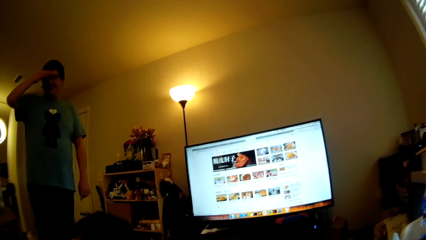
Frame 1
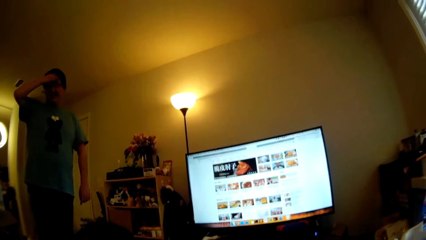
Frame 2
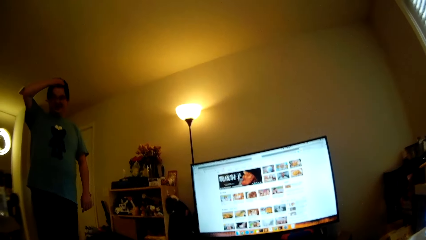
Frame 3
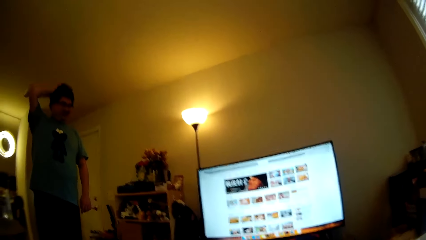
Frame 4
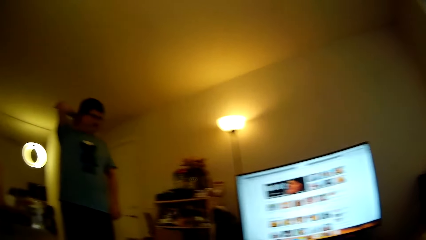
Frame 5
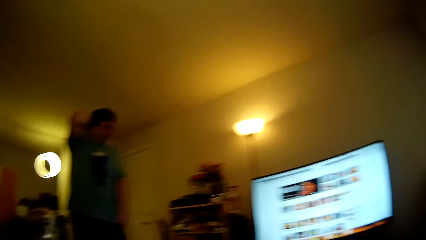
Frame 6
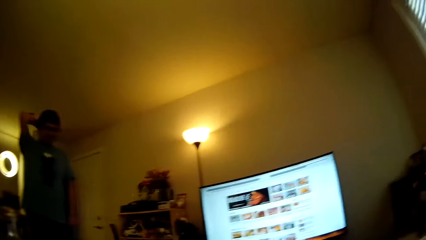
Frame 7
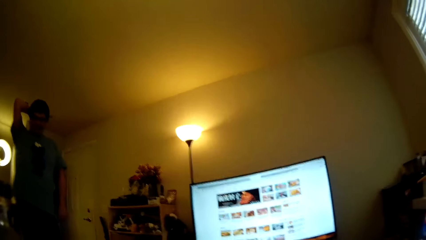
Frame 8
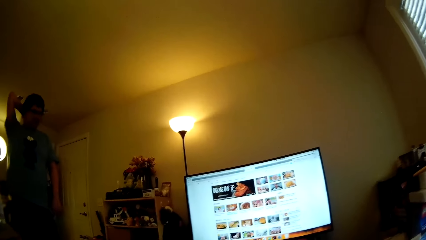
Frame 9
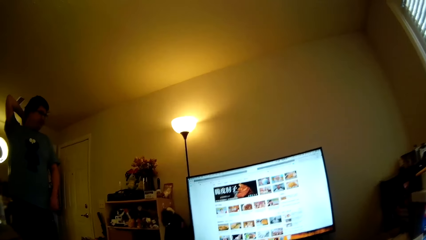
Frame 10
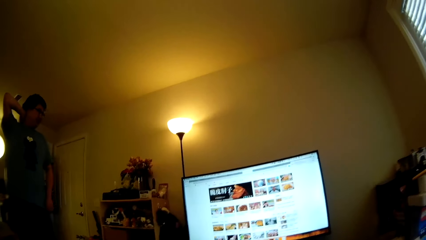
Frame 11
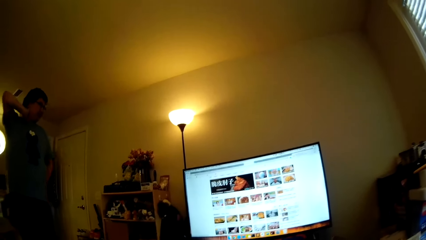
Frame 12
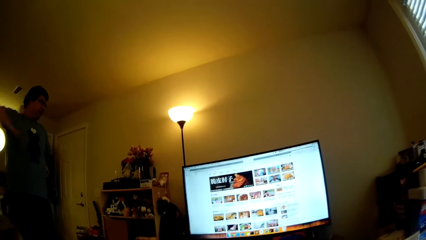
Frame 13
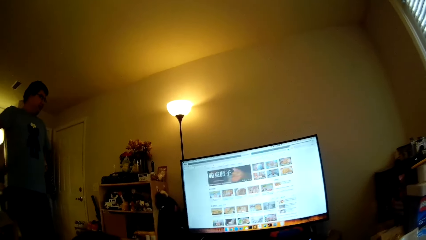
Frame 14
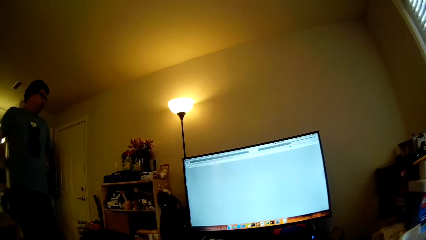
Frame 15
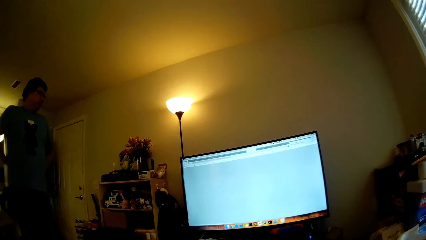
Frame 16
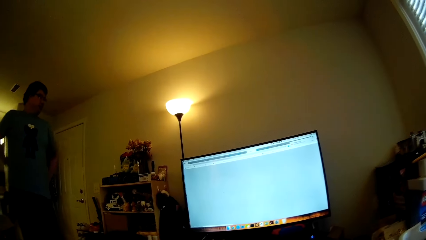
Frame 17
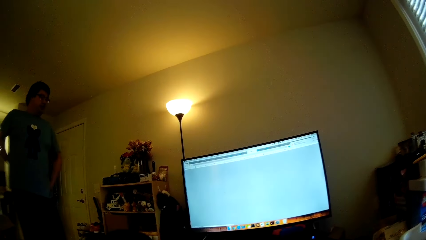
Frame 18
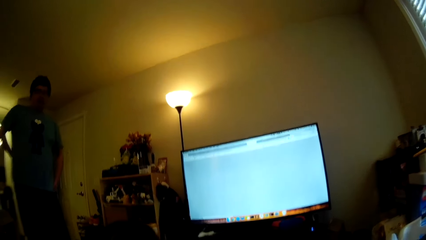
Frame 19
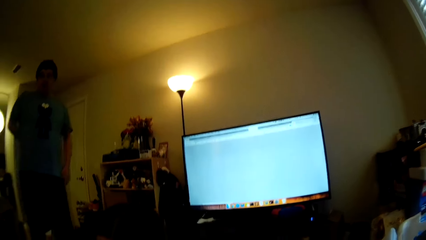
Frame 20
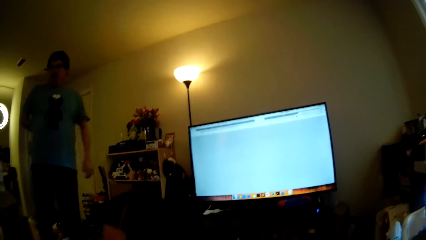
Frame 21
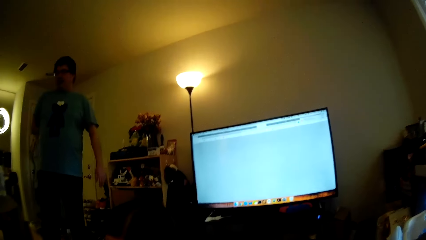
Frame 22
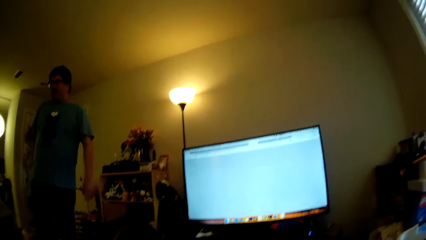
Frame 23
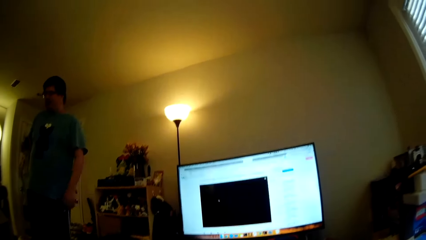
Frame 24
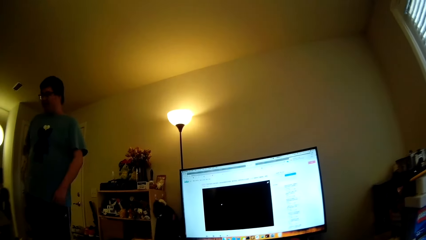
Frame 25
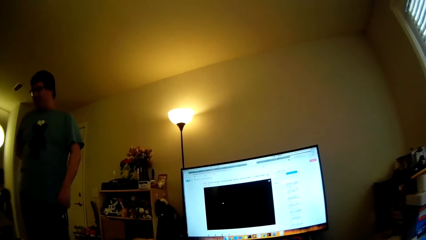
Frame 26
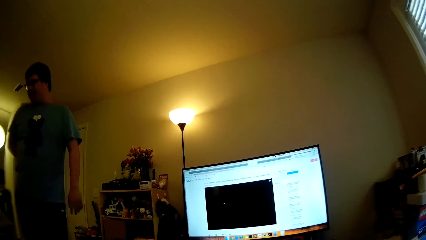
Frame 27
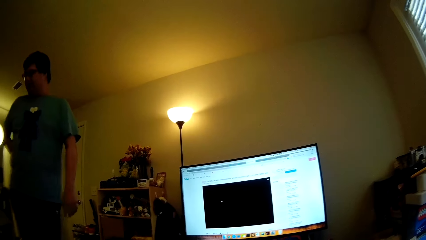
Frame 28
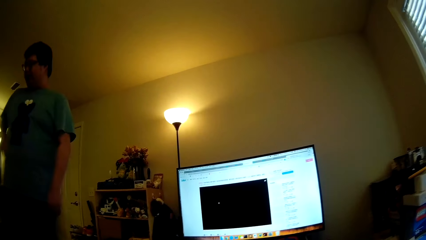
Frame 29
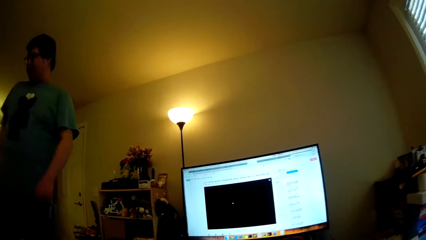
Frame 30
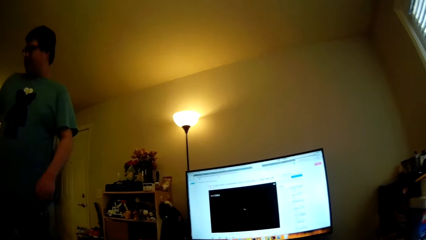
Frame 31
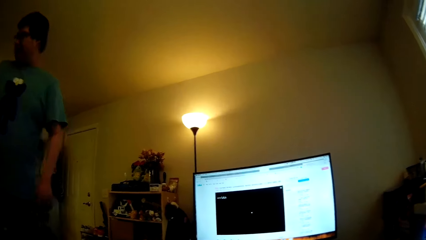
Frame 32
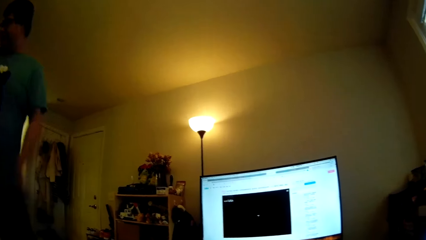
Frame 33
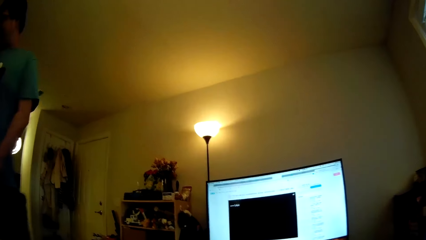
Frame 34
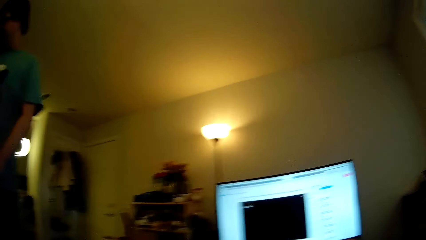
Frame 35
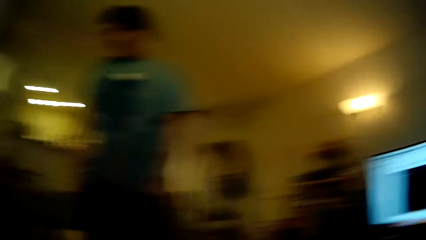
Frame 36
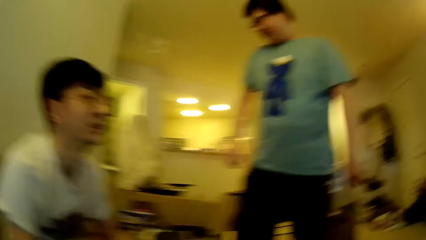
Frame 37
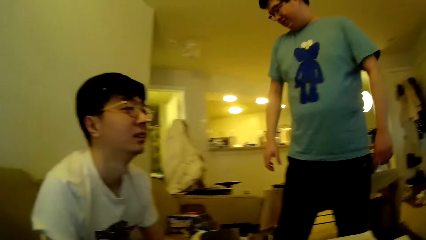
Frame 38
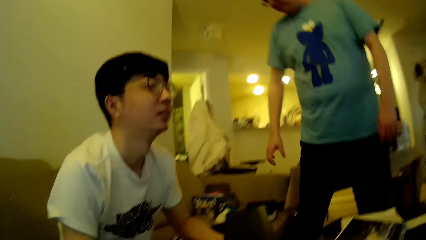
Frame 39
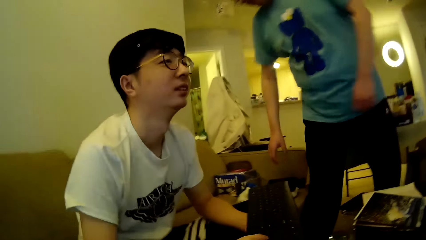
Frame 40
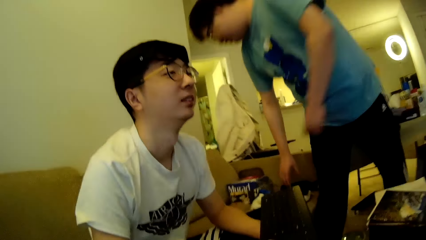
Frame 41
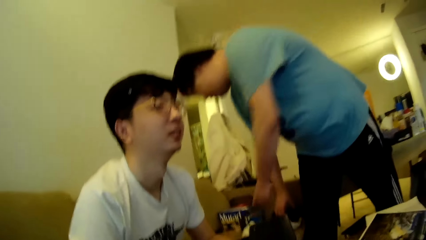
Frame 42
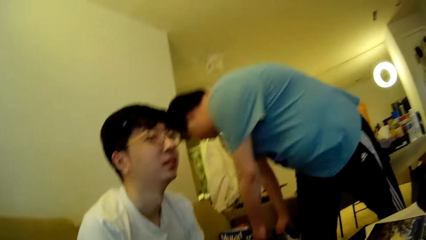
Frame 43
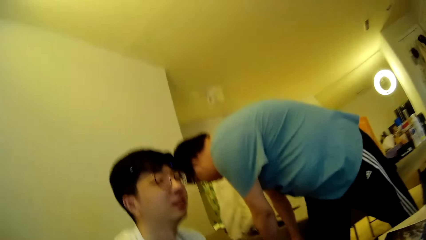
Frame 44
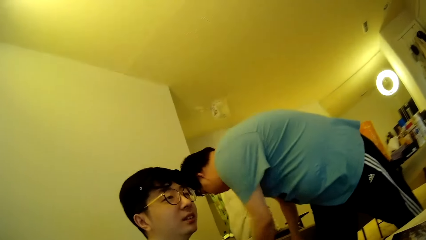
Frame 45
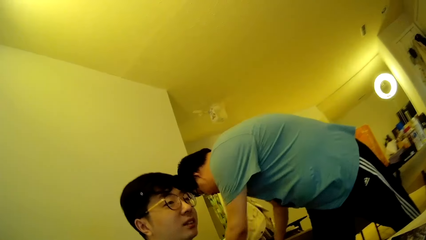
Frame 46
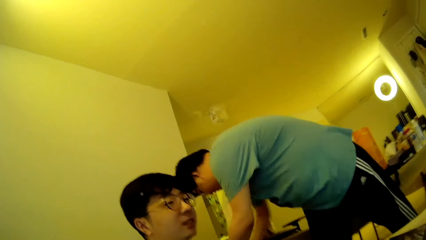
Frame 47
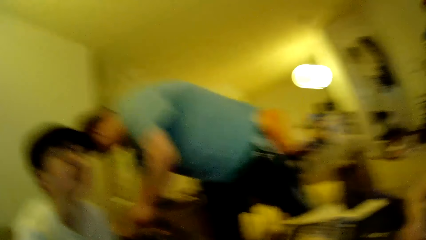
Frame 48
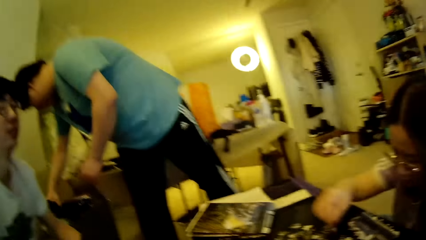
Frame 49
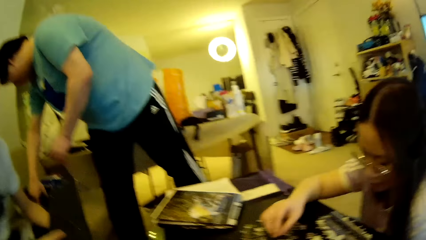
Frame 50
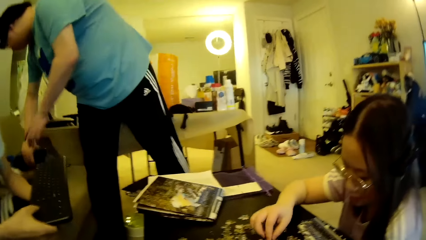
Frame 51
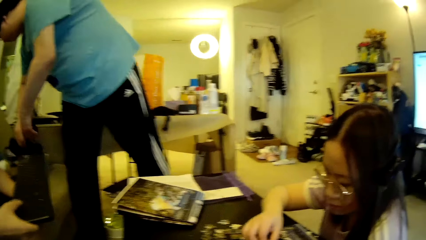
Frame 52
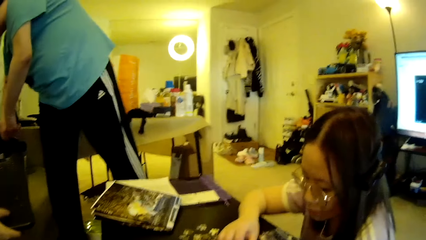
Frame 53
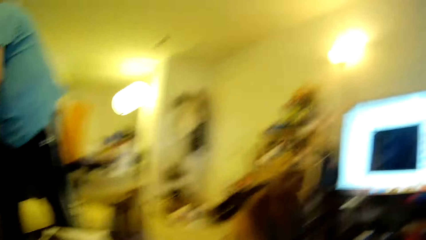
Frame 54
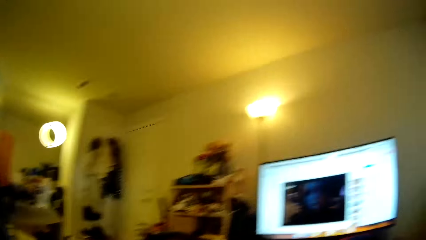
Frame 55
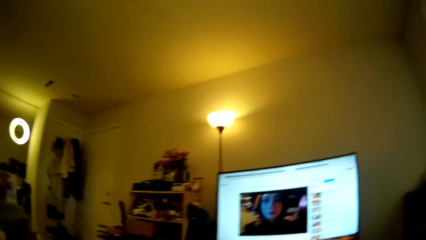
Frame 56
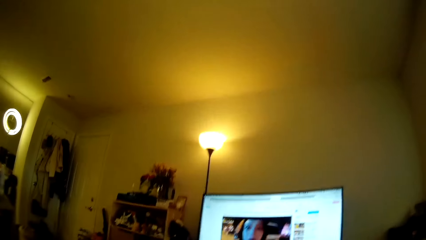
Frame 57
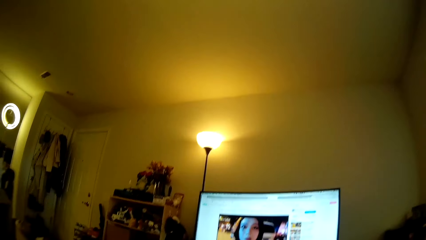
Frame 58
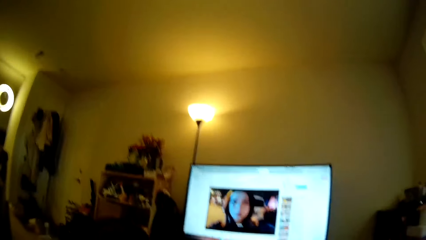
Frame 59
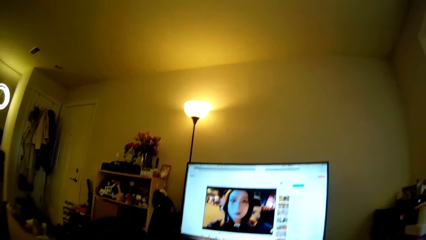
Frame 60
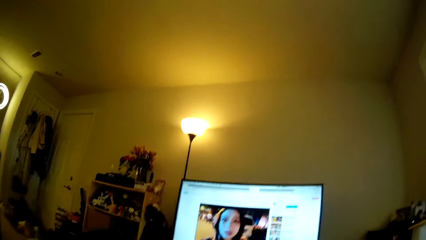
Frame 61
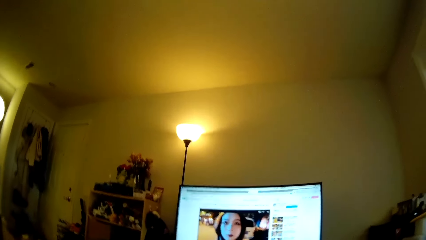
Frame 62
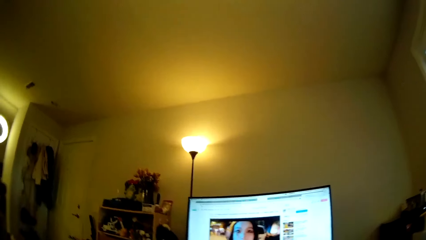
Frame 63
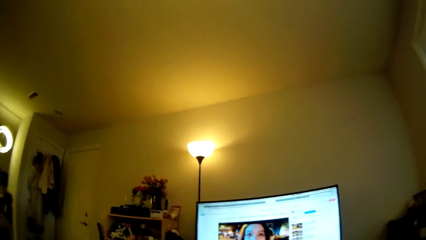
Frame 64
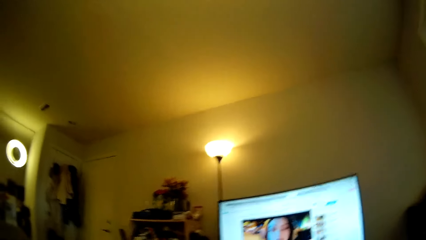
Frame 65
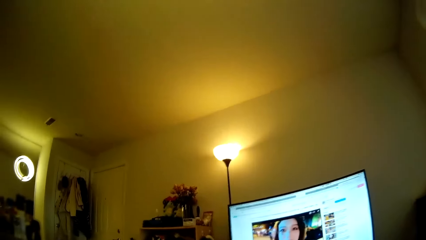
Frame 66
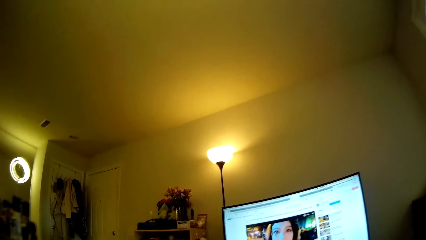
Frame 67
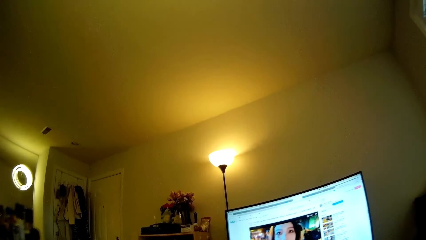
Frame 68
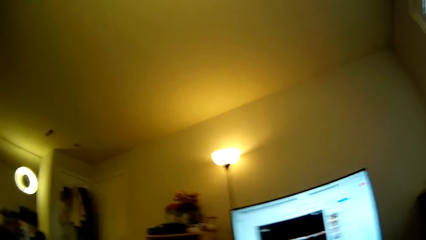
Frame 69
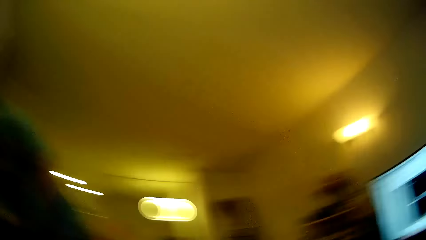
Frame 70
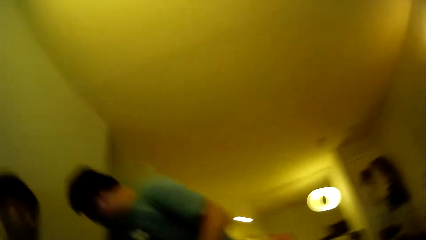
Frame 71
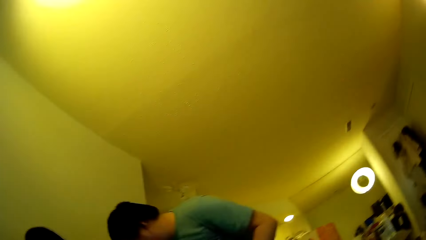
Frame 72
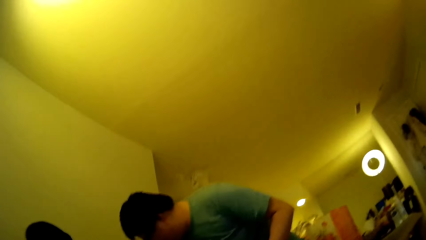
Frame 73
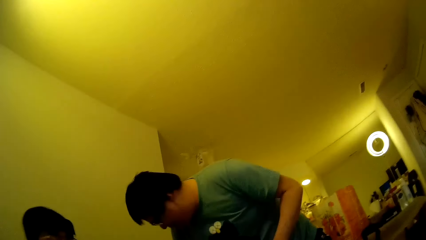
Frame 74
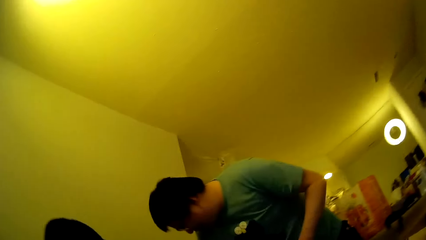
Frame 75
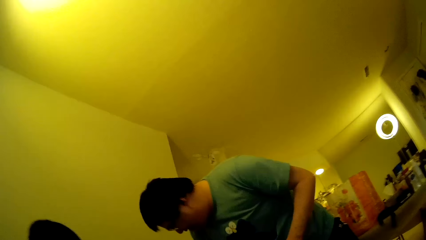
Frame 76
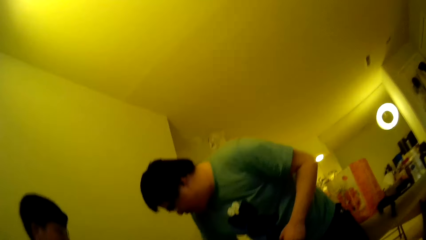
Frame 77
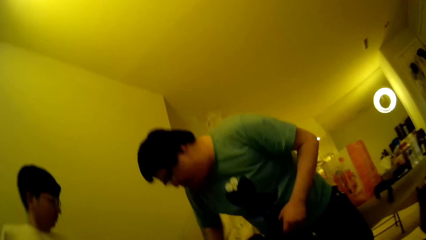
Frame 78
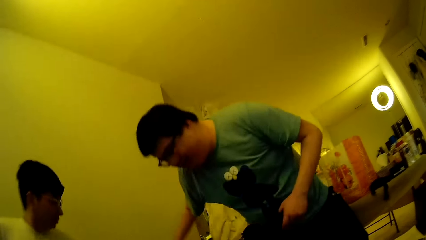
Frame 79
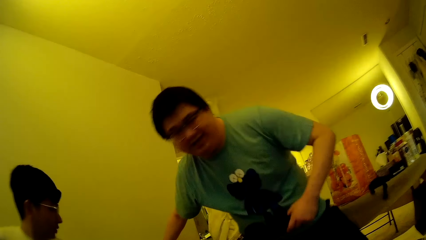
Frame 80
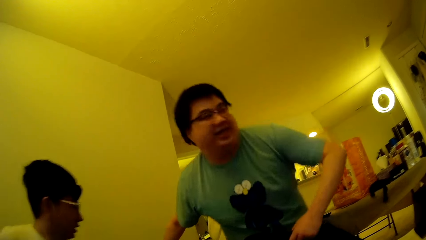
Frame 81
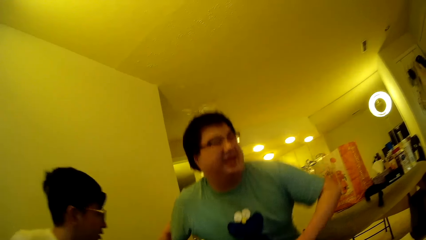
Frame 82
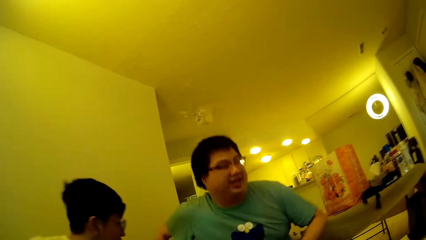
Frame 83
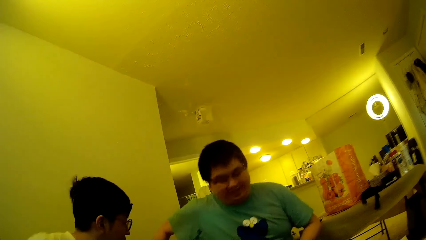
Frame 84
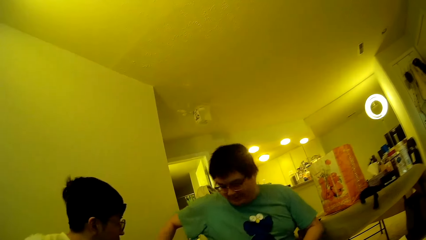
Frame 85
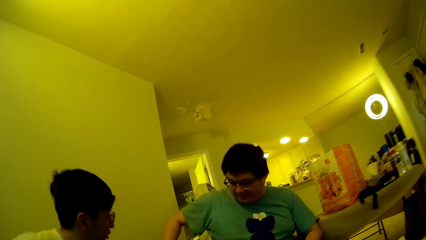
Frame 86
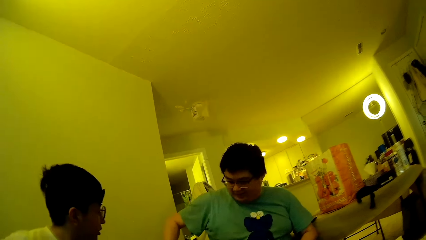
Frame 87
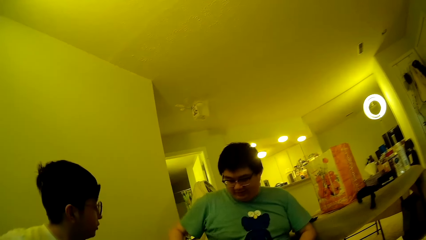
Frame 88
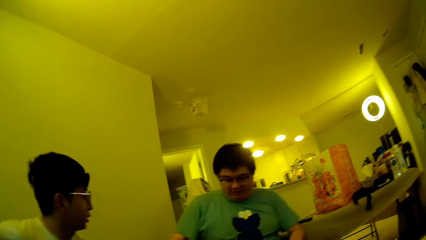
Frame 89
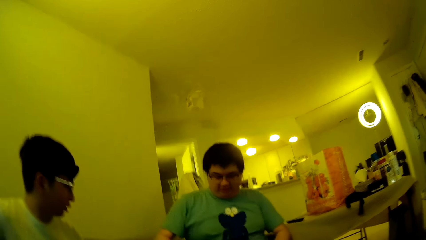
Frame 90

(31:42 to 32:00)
A man adjusts his hair. The man steps forward. The camera wearer looks around. Another man appears. The first man picks something. A third man holds a keyboard. The first man adjusts something on a sofa. A woman adjusts puzzle pieces on a table. The camera wearer looks around, looks at the computer and looks around. The first man sits on the sofa.
